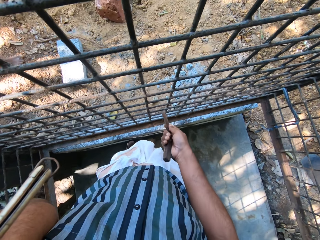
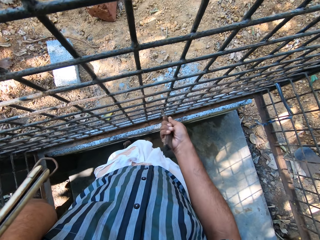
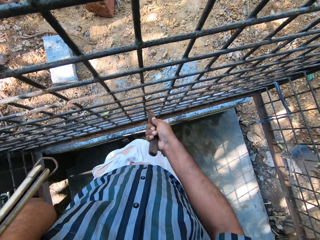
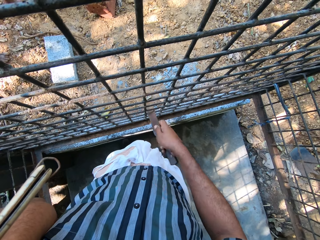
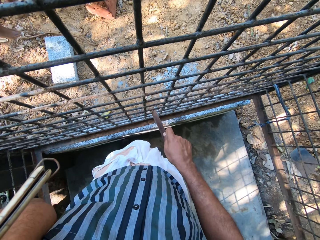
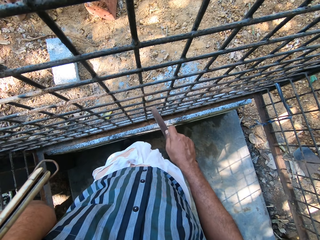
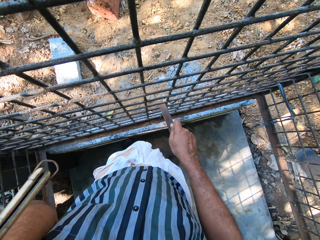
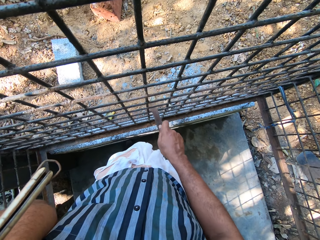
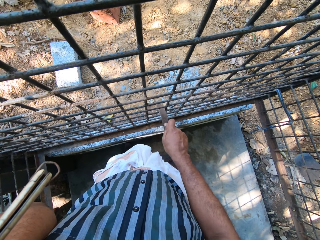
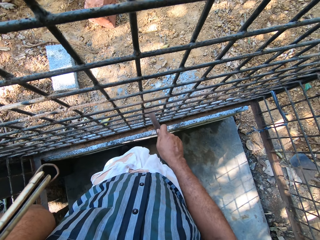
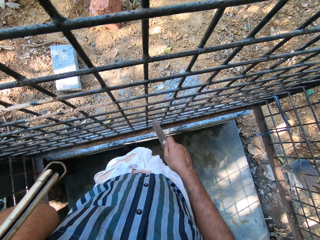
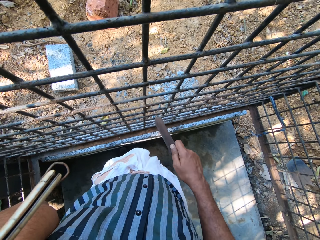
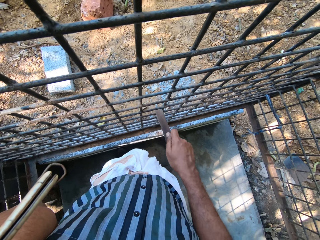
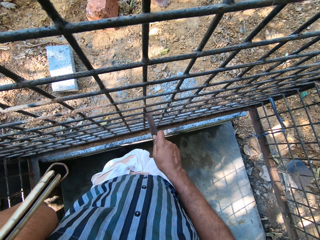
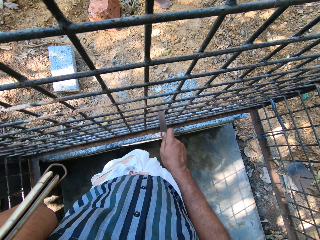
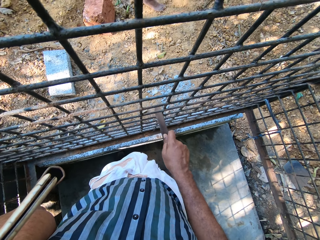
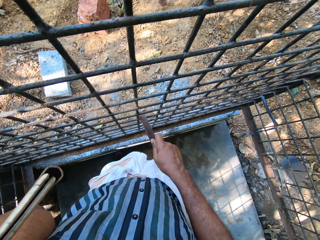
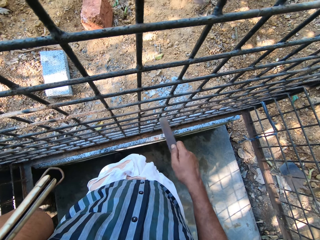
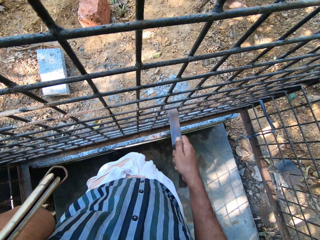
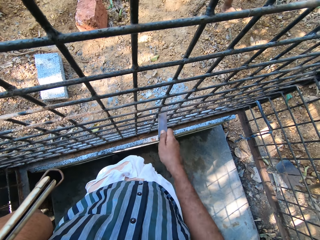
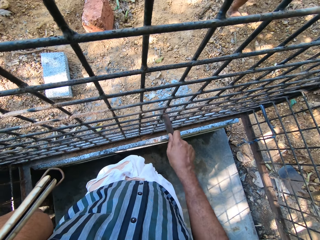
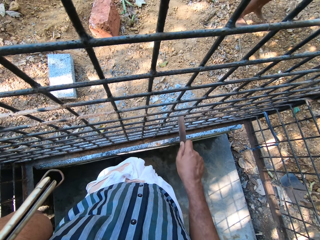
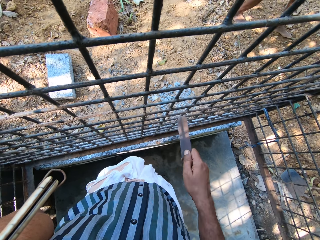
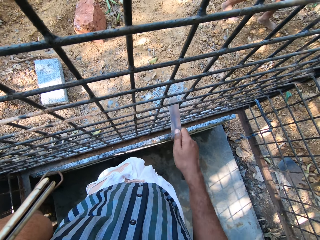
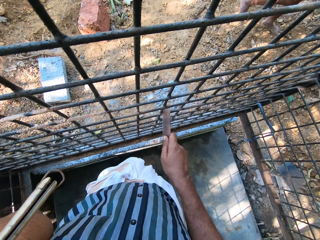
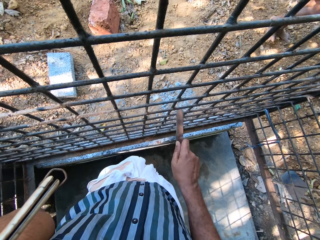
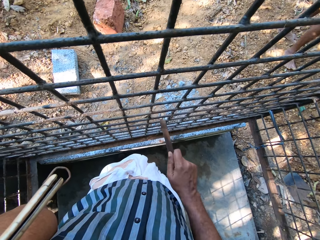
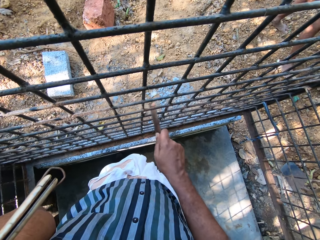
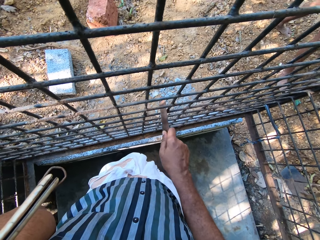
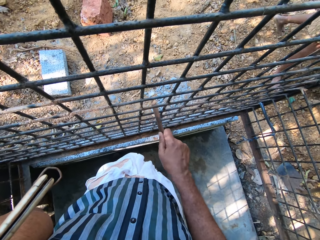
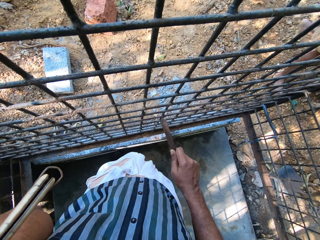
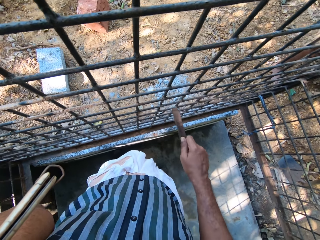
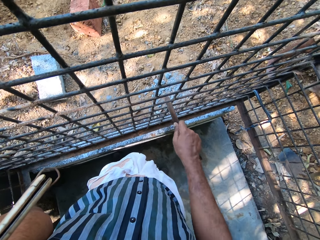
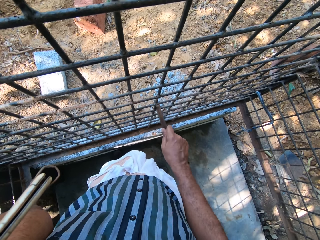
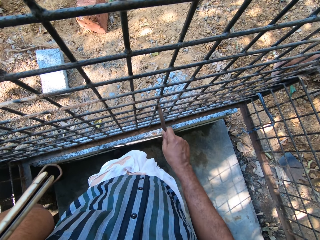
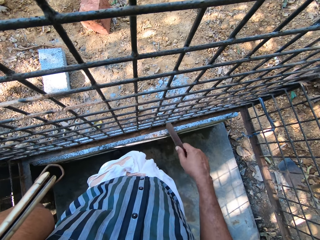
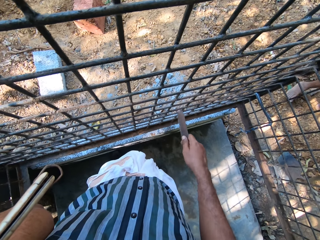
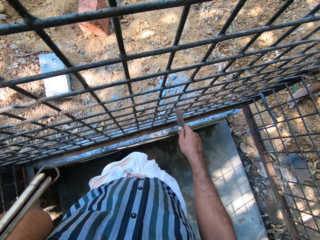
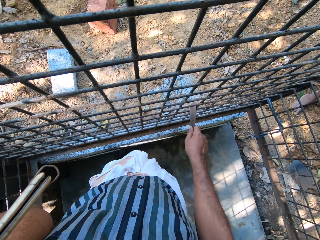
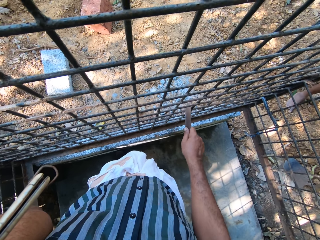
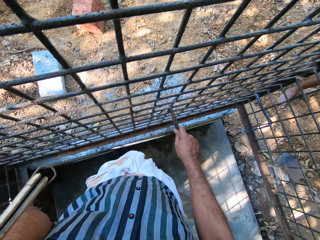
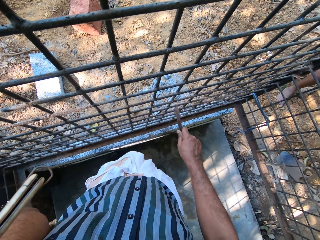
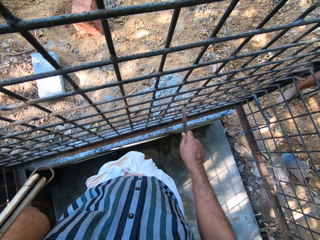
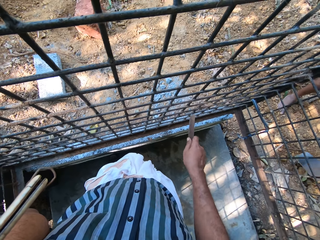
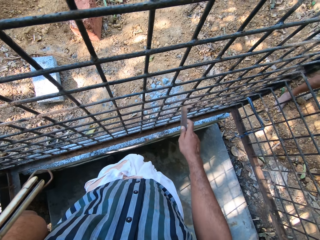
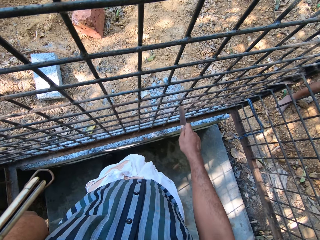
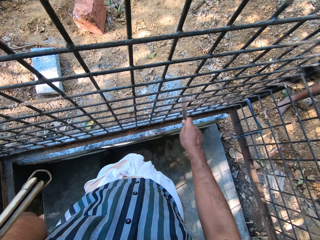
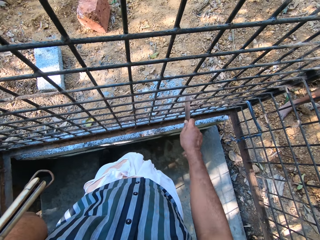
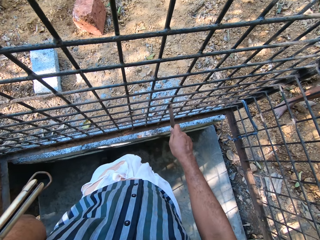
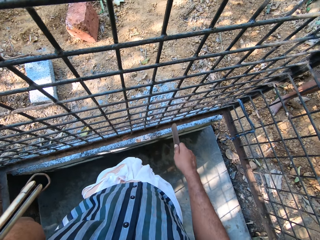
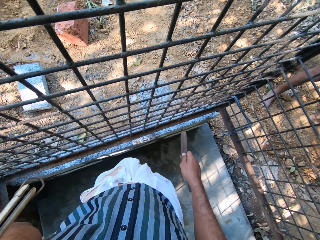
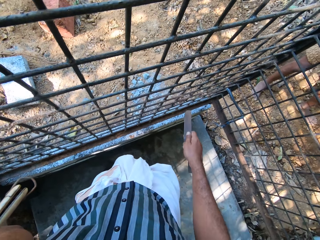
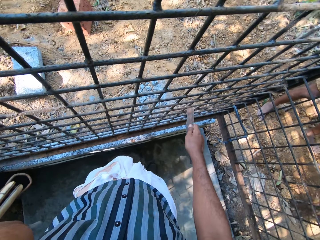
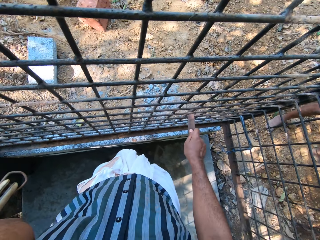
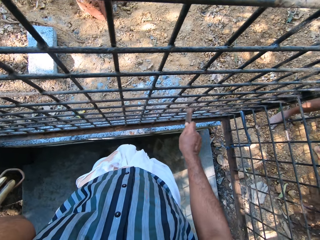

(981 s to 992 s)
The camera wearer scrapes the cage with the knife in his right hand. A man walks. The man takes a shovel.

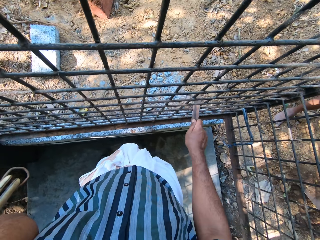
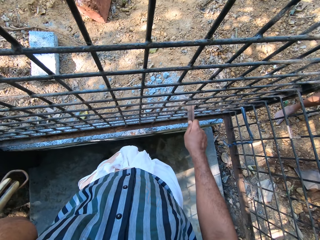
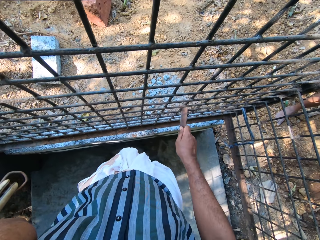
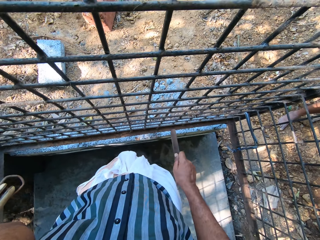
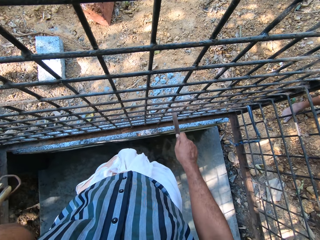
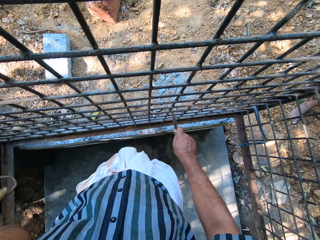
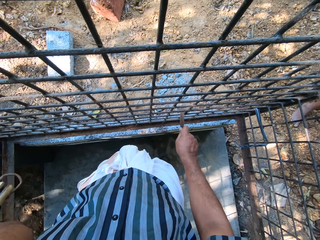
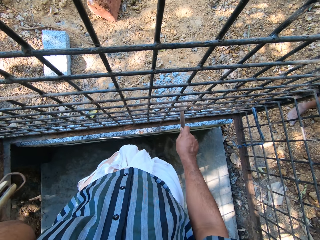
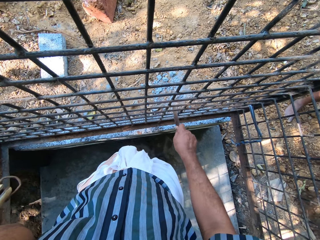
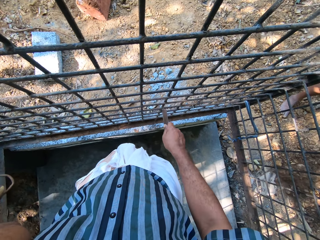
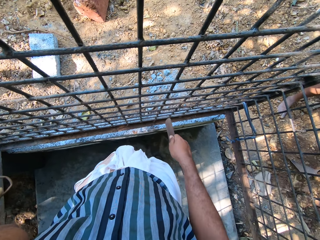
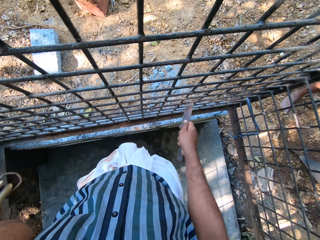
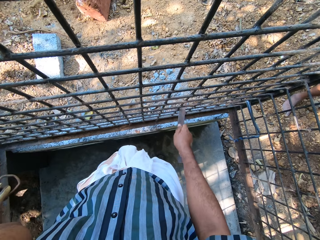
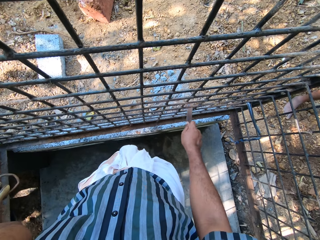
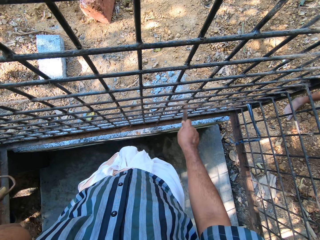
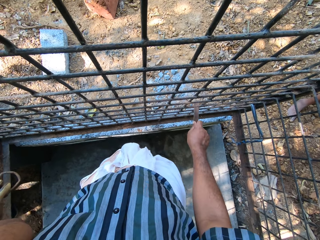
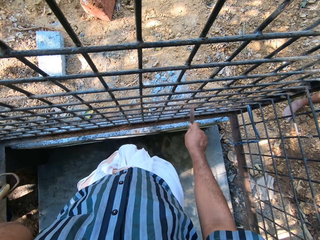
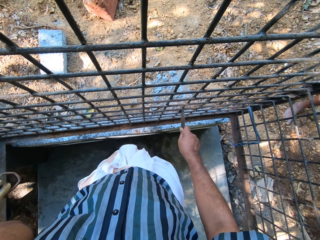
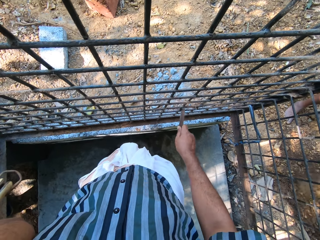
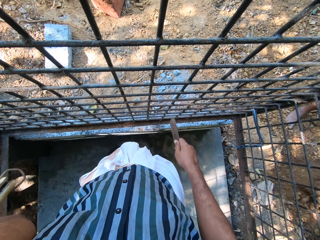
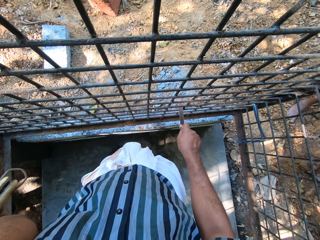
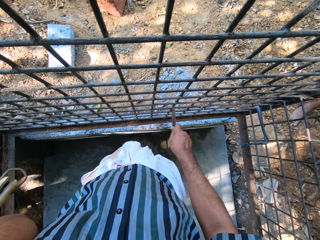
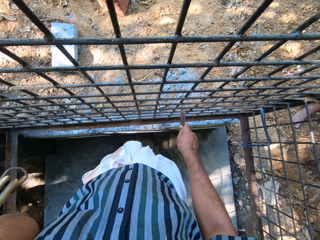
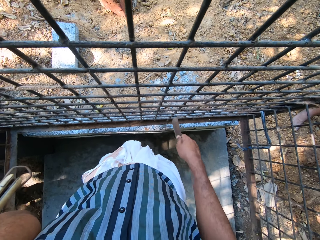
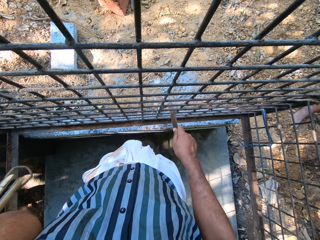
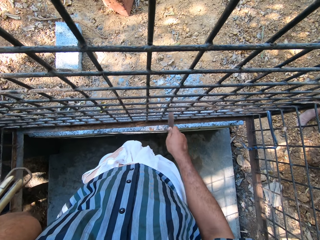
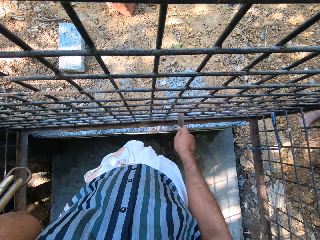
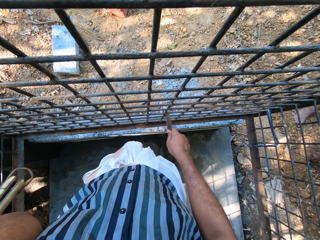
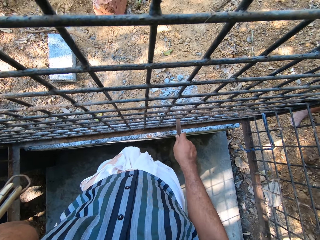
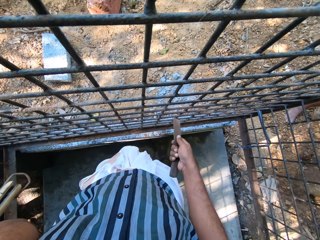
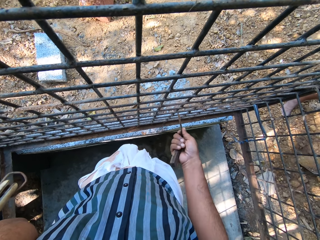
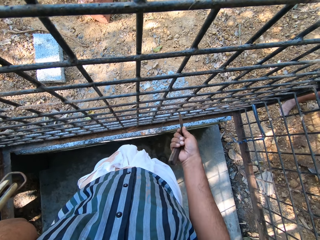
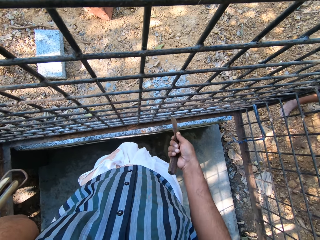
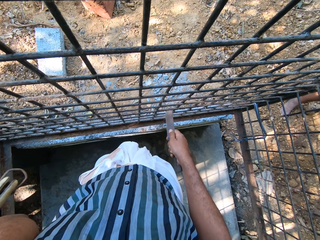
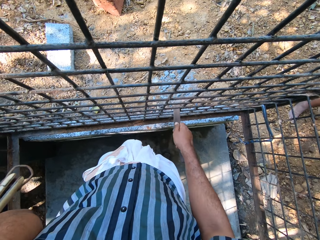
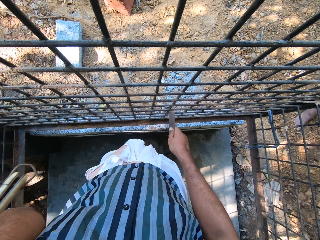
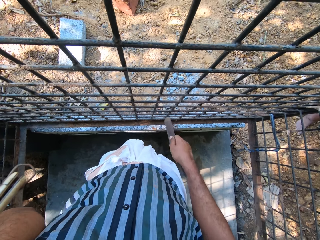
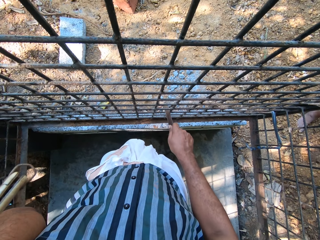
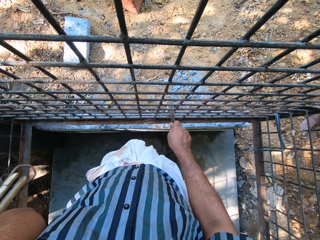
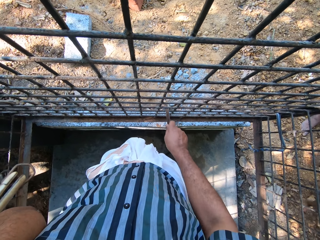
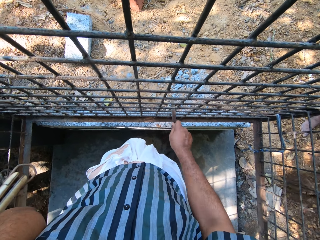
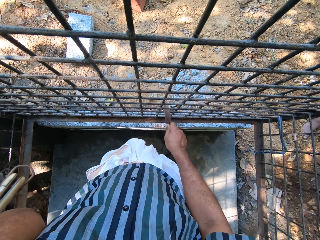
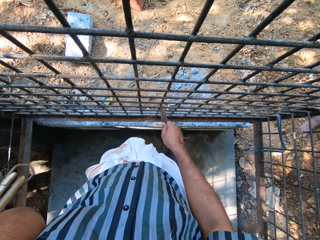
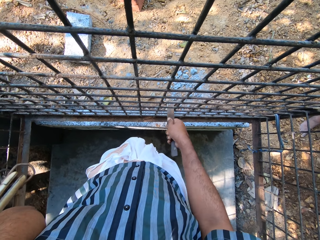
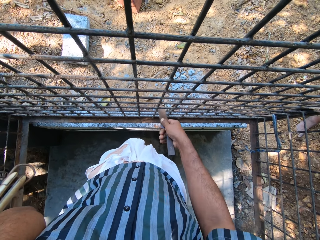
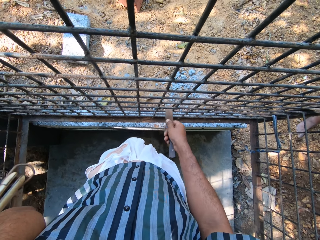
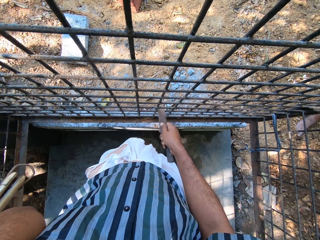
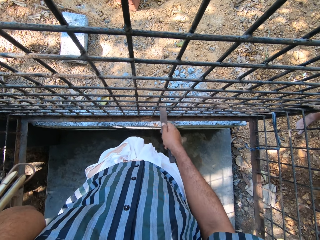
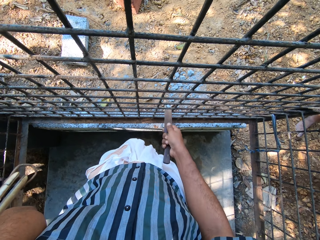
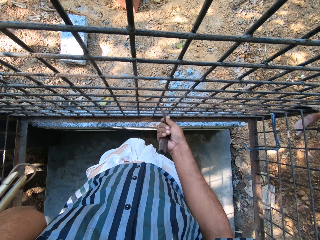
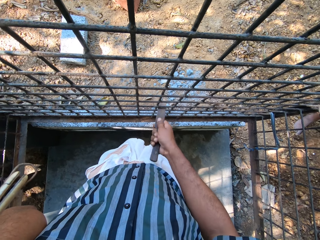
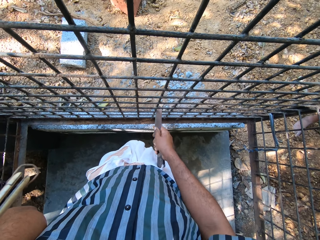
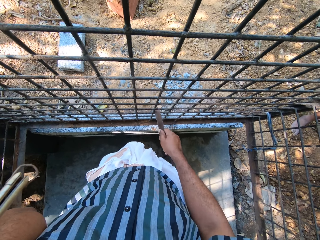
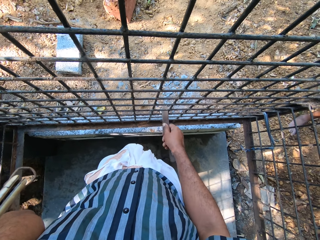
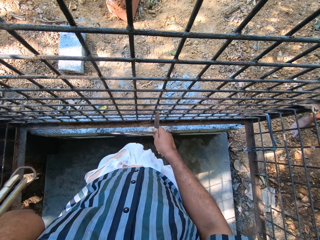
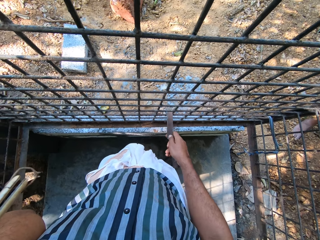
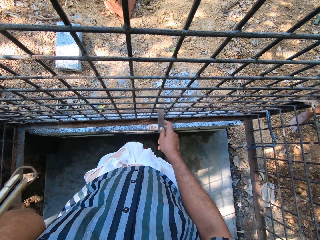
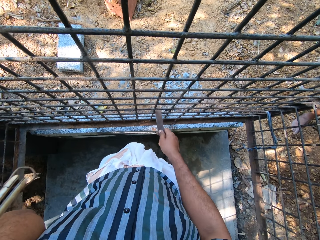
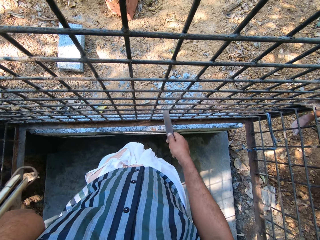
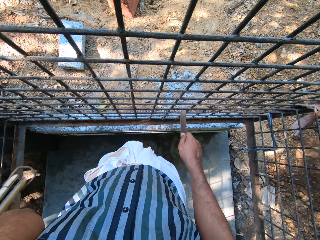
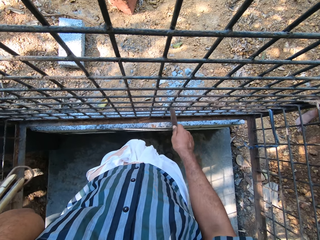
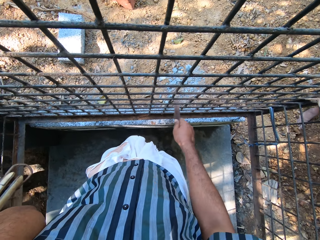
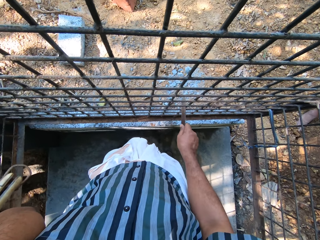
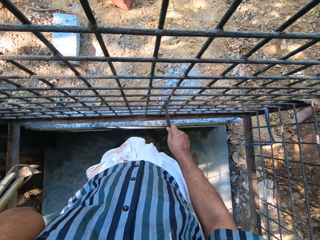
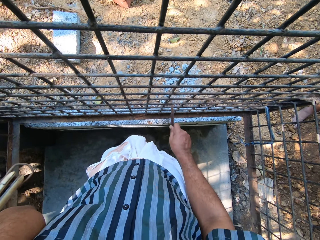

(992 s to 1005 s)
A man digs the ground with a hoe in both hands. The camera wearer scrubs a metal grill and uses a phone.
